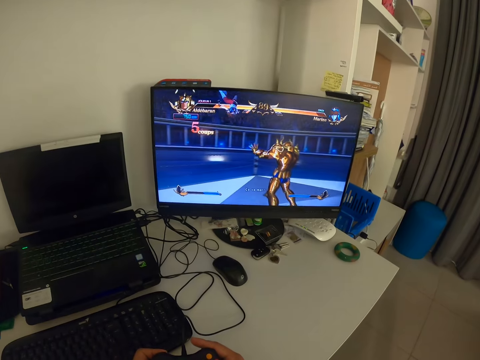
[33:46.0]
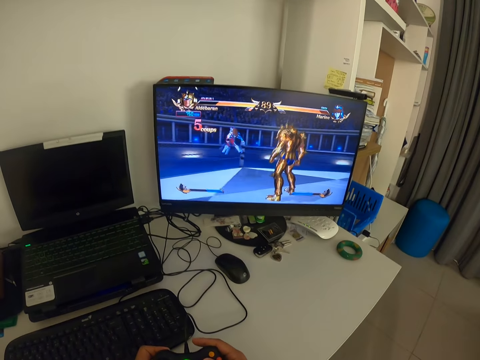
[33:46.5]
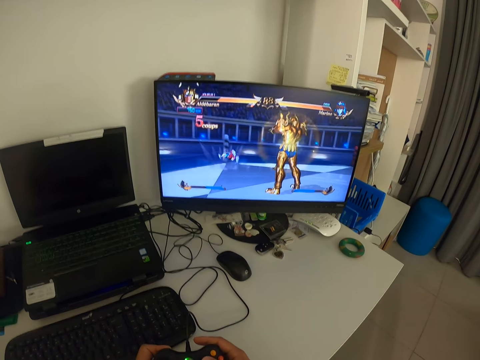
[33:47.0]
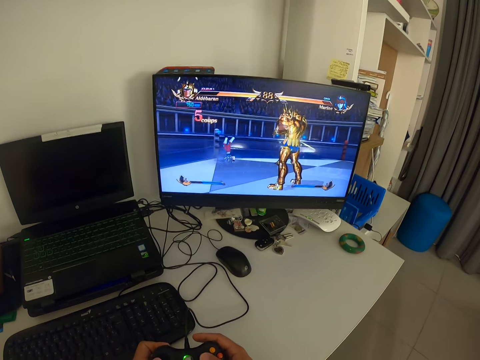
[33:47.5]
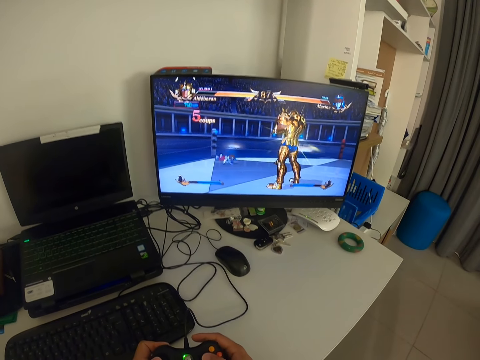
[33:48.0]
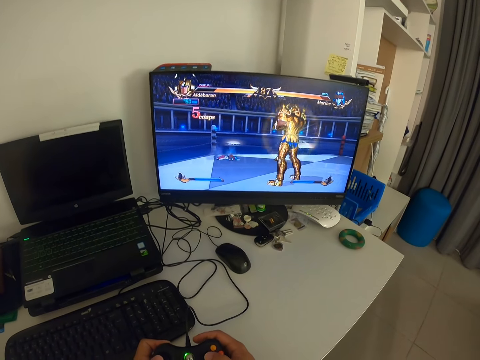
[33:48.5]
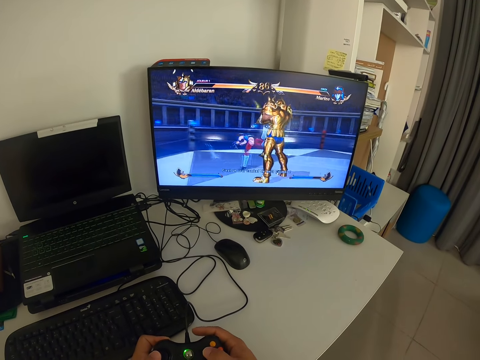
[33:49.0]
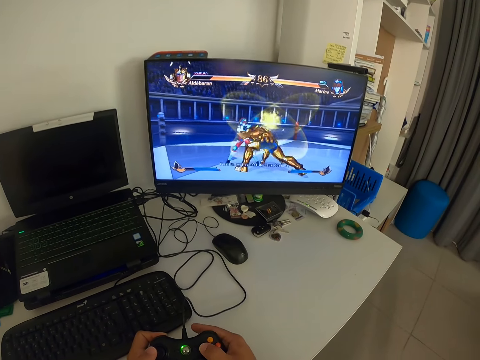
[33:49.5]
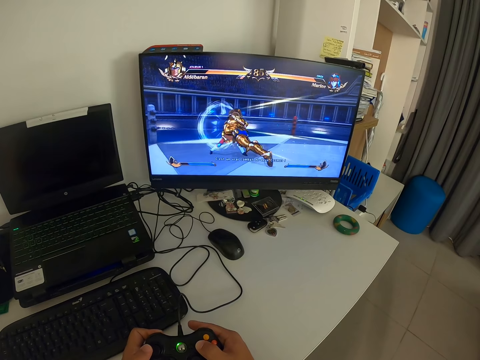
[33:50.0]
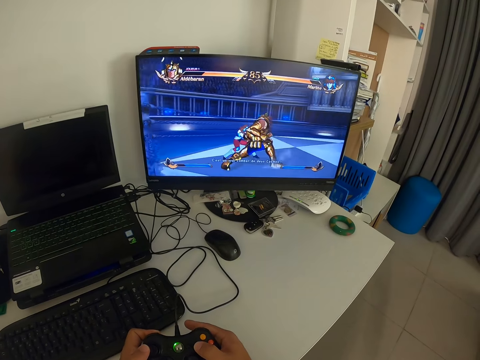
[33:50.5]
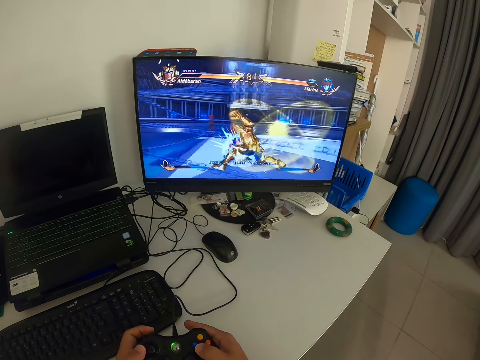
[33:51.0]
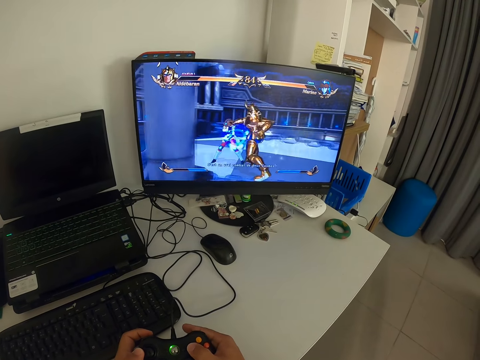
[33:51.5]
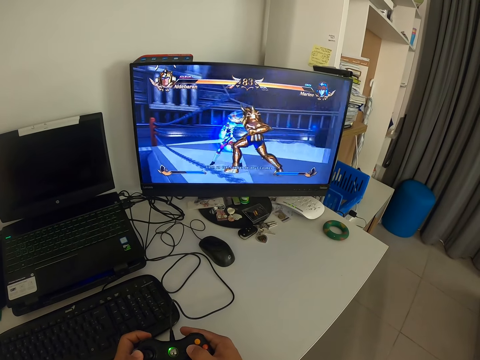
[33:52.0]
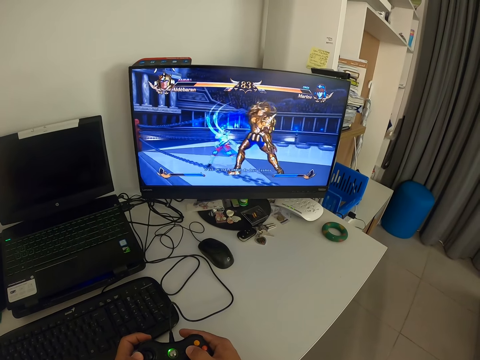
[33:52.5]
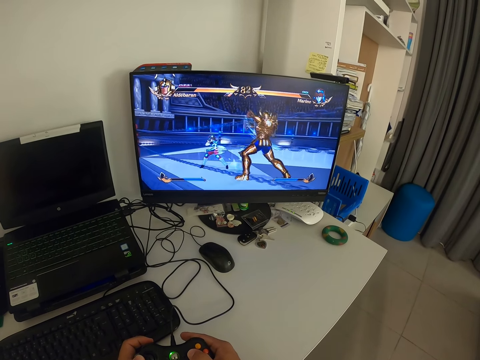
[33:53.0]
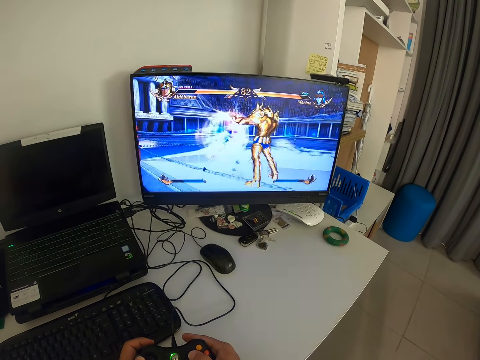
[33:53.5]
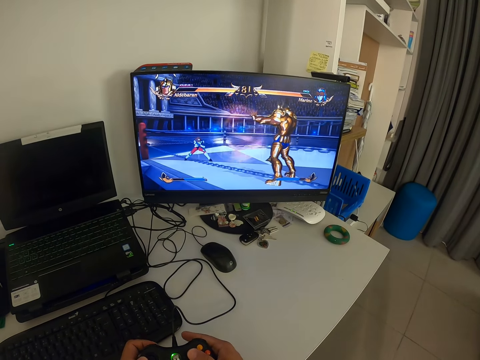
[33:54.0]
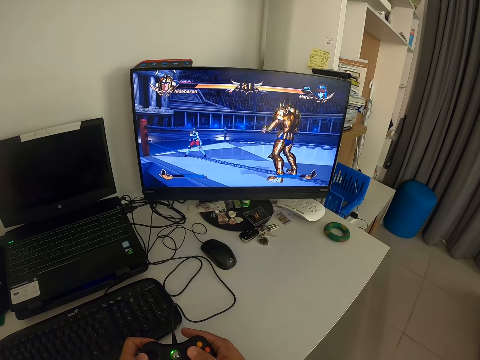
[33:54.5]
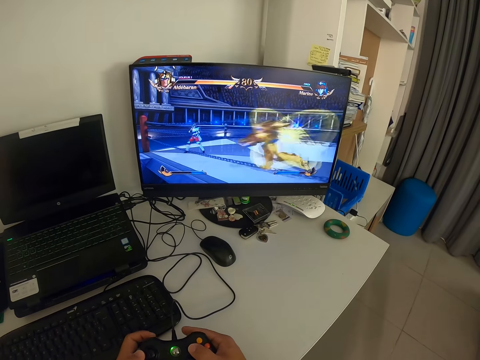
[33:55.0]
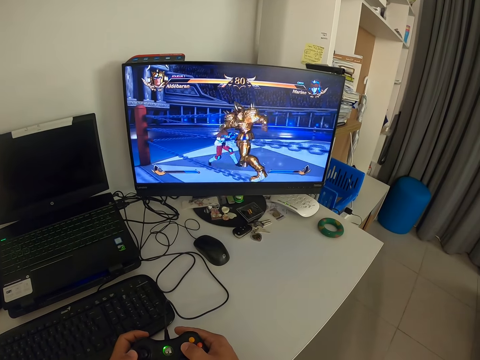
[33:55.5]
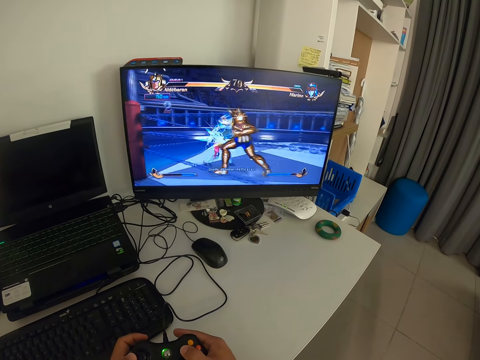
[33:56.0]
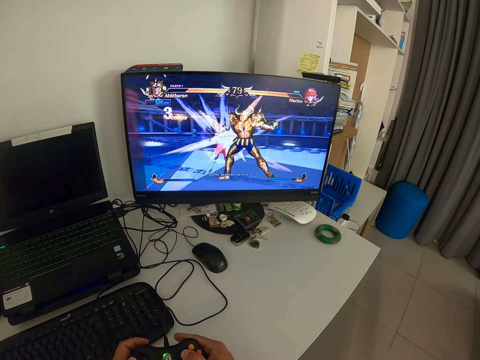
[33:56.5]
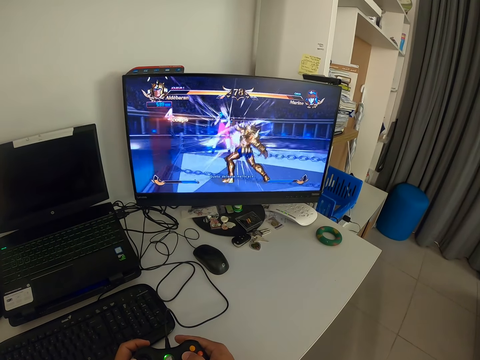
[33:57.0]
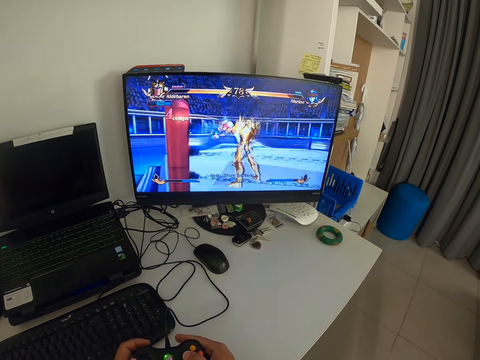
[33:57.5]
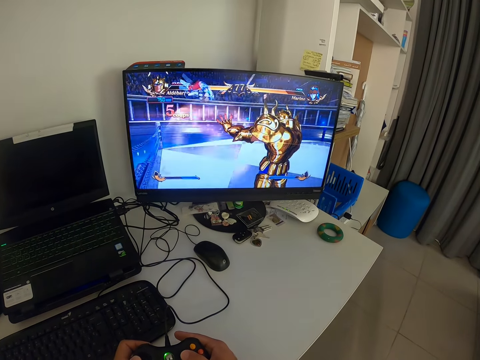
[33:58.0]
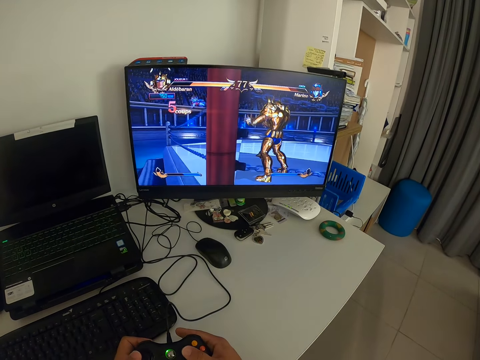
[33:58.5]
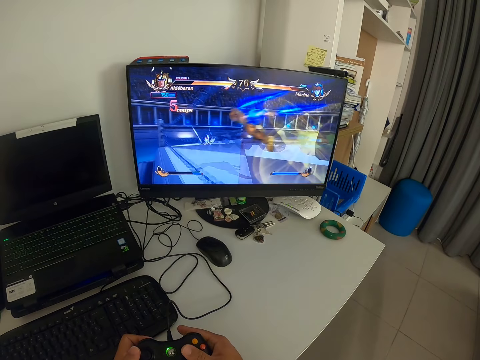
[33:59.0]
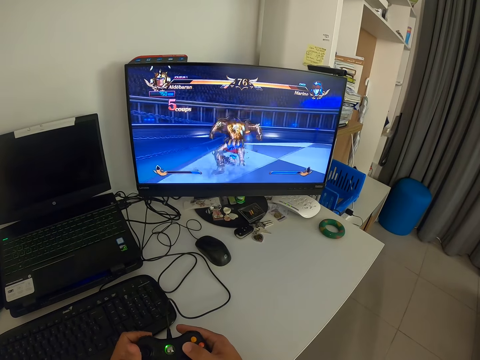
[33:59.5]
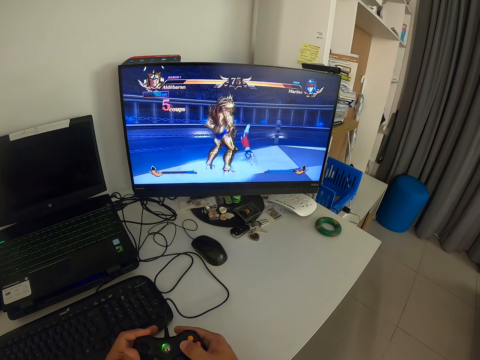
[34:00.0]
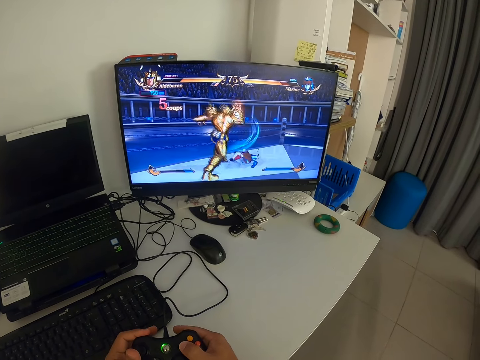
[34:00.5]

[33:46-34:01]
The camera wearer presses the gamepad.

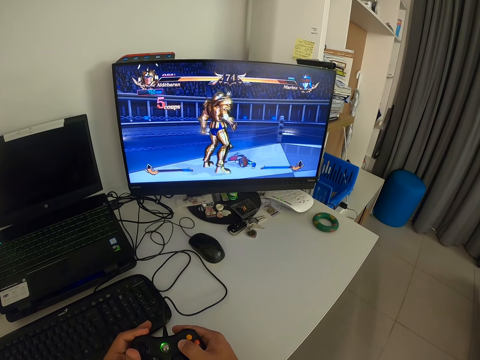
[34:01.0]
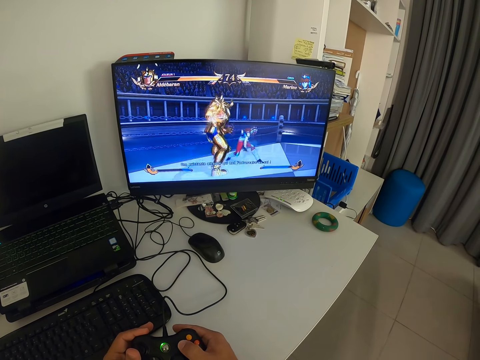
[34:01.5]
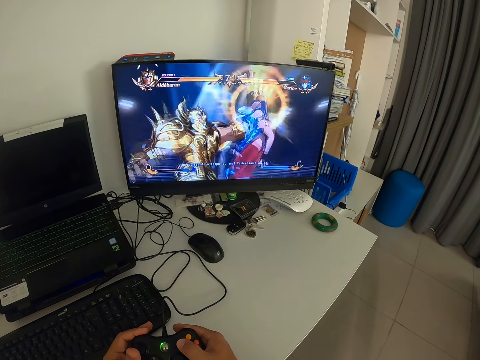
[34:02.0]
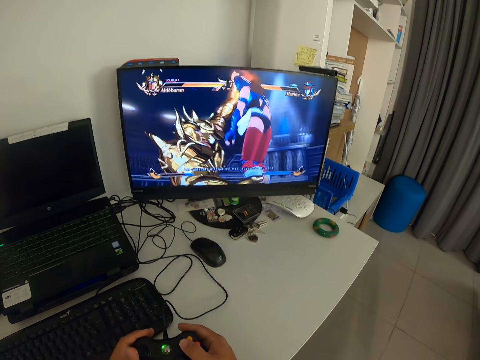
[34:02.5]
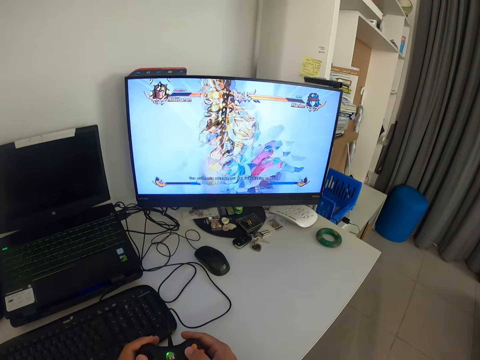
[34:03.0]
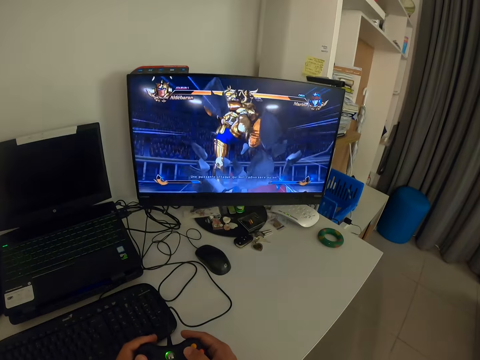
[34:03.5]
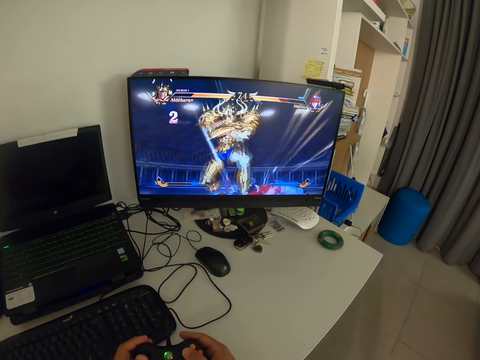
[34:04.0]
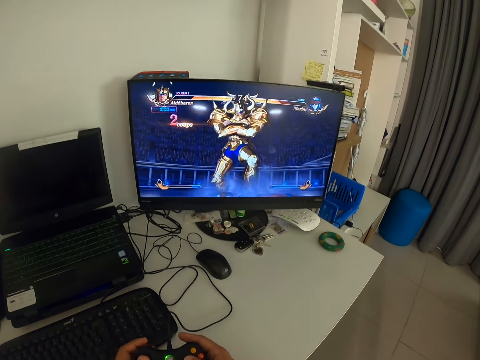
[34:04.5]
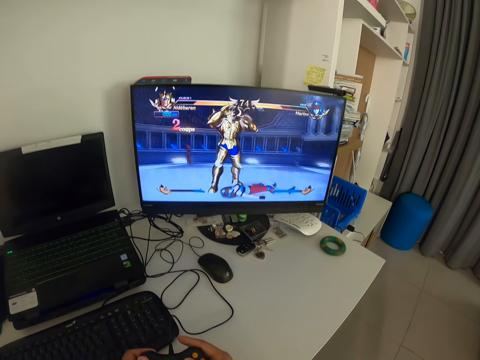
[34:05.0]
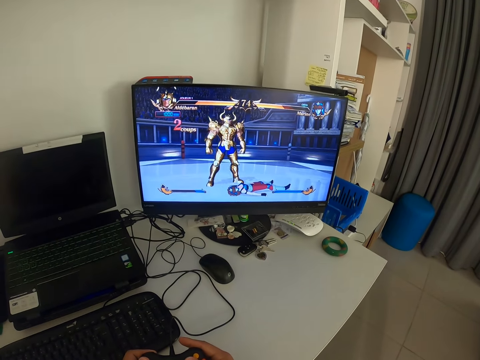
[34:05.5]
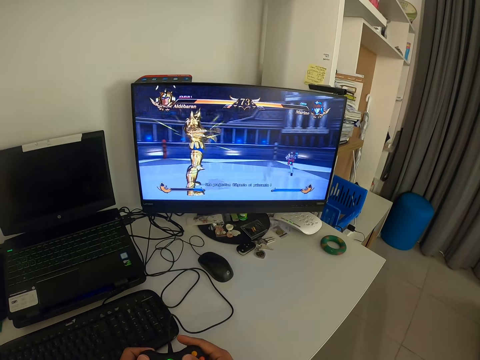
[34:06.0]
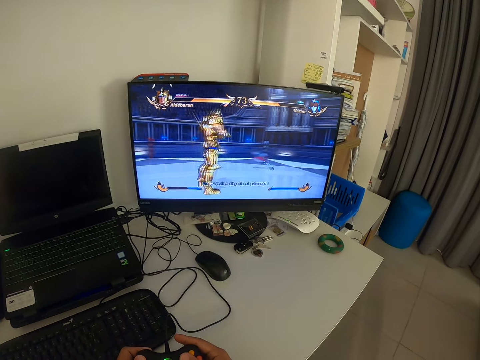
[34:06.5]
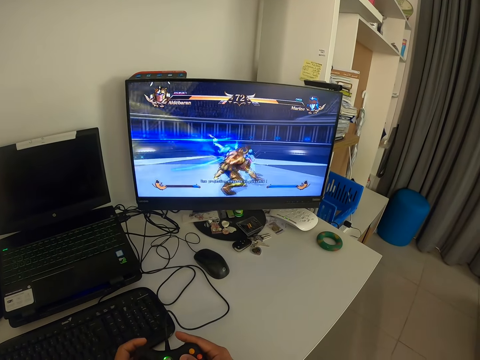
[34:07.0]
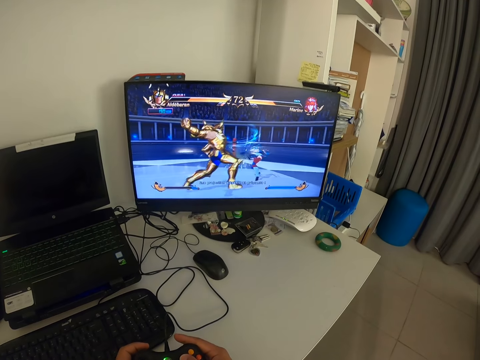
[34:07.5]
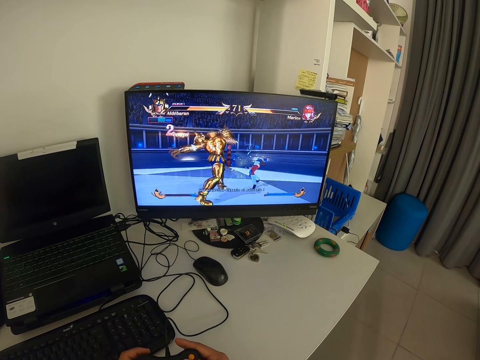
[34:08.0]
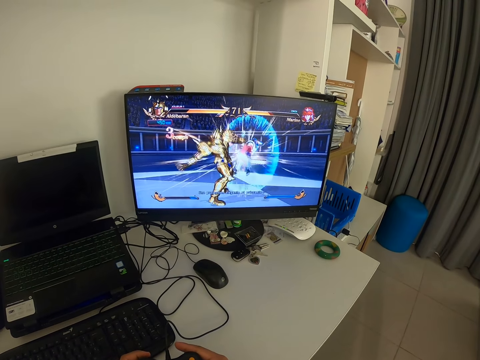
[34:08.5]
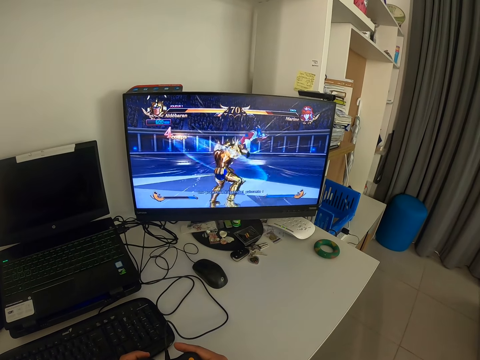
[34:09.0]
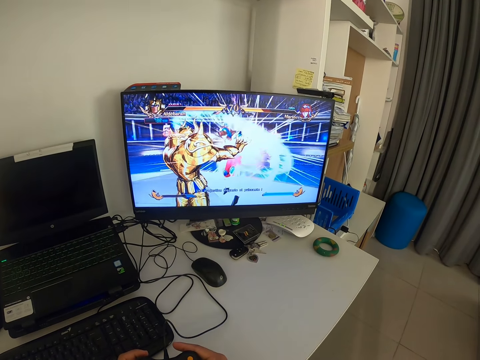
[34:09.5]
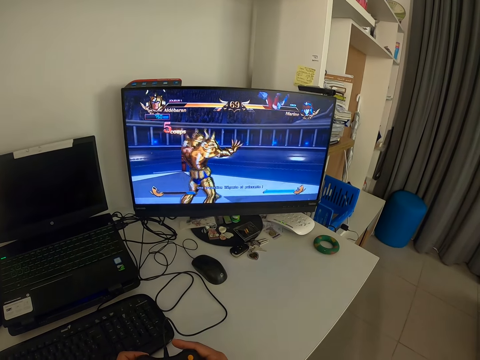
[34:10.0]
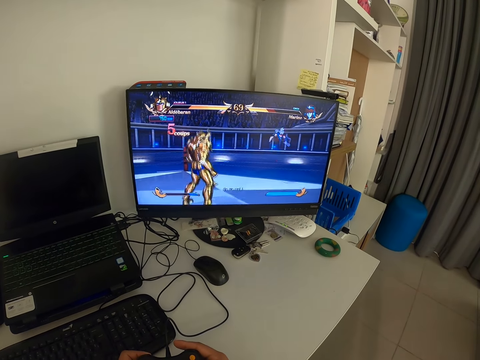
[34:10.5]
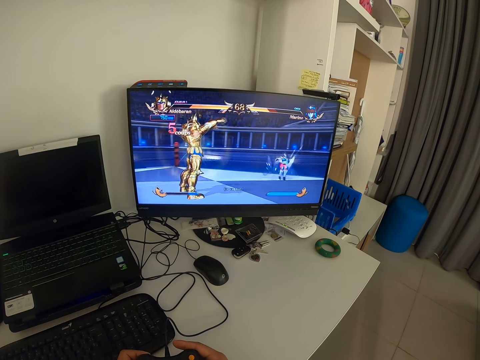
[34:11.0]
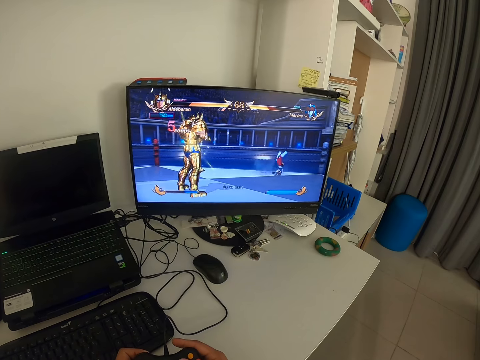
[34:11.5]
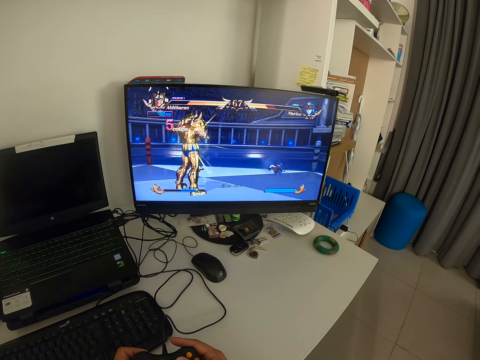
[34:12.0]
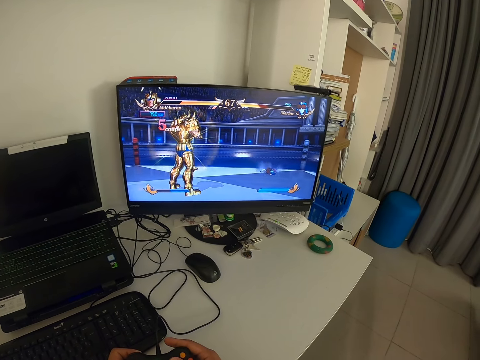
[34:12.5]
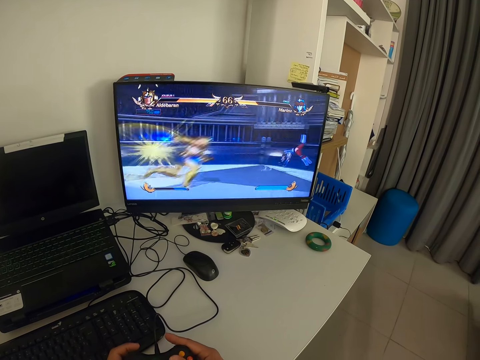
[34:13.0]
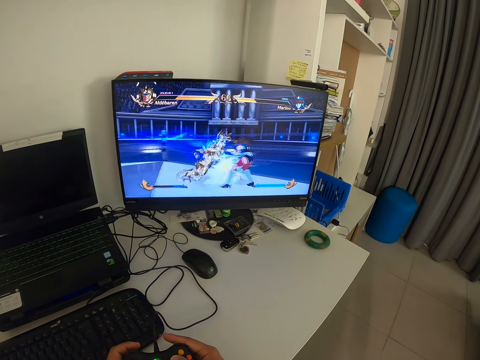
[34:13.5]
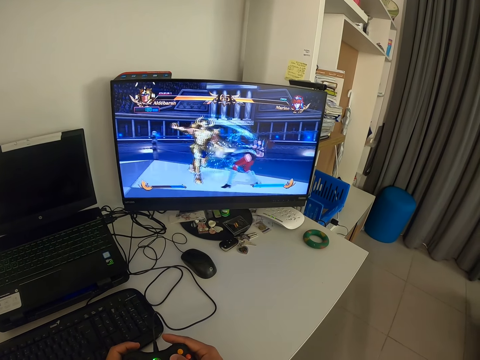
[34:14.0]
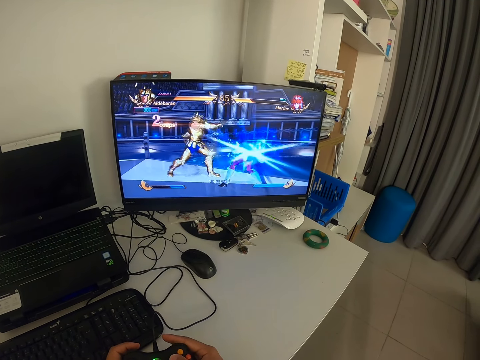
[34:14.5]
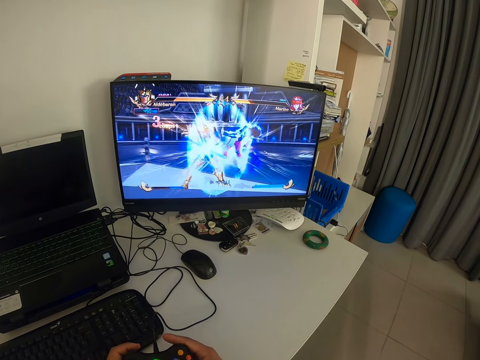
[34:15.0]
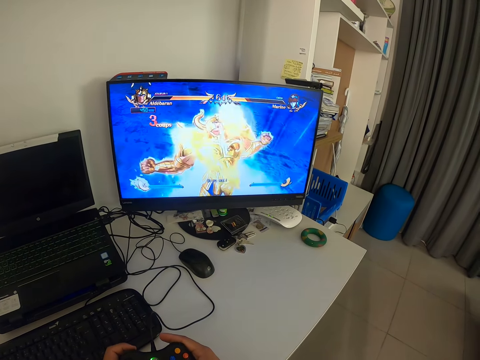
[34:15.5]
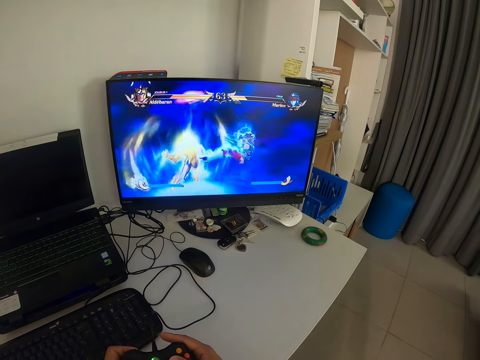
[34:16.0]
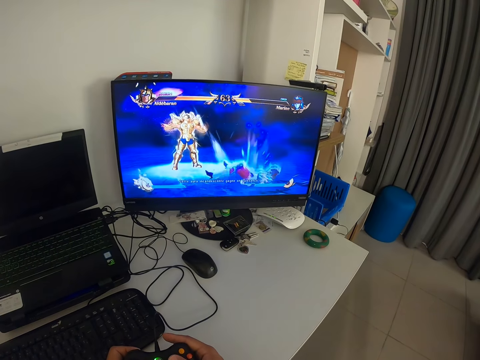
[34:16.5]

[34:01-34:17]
The camera wearer looks at the monitor. They press the gamepad. They look at the monitor. They press the gamepad.
